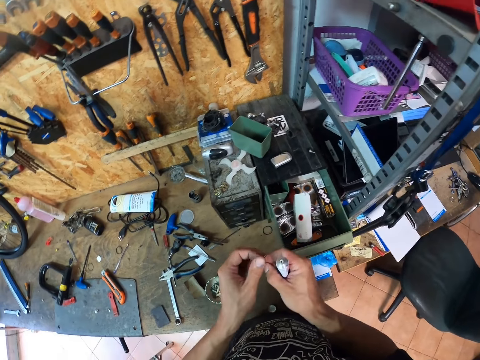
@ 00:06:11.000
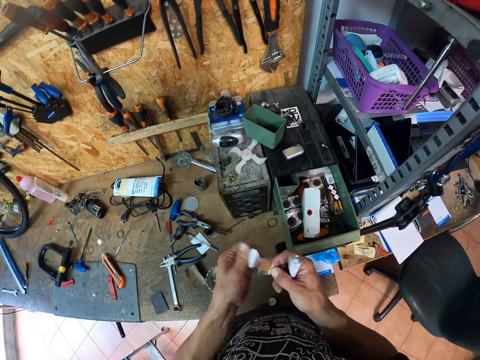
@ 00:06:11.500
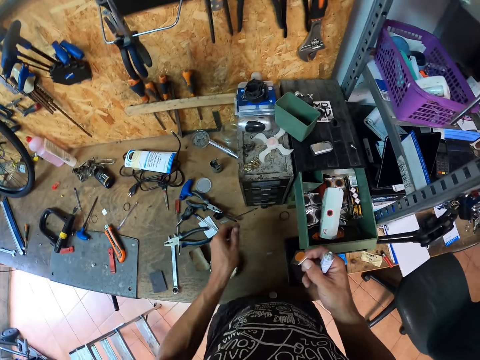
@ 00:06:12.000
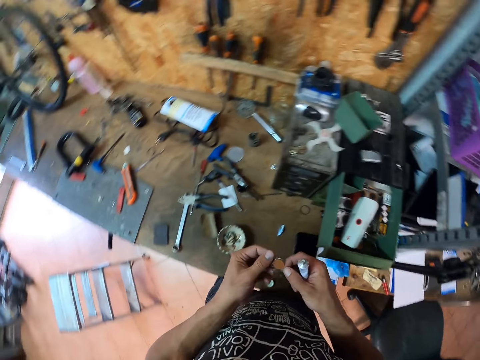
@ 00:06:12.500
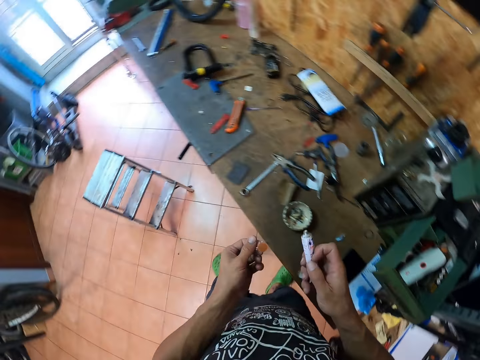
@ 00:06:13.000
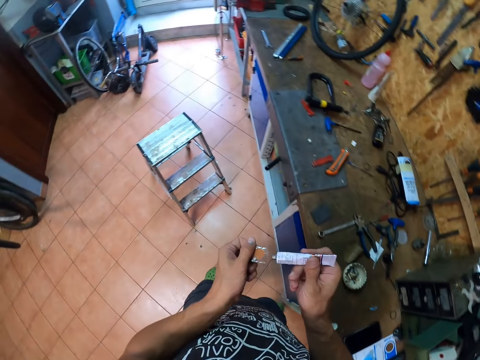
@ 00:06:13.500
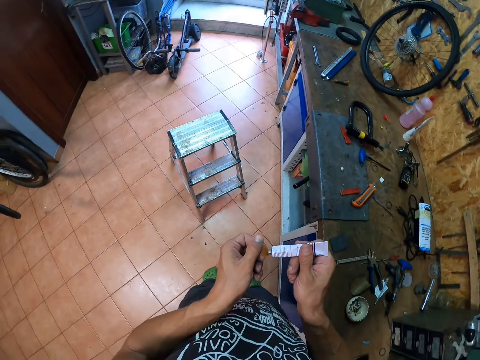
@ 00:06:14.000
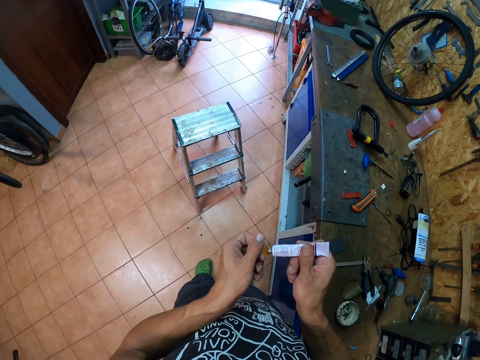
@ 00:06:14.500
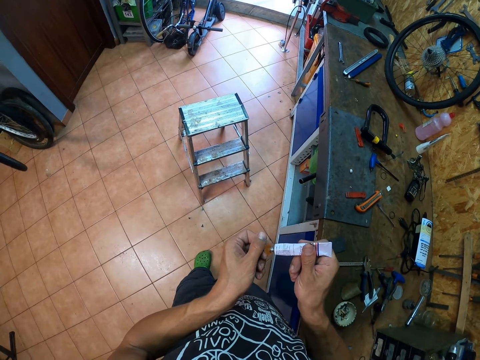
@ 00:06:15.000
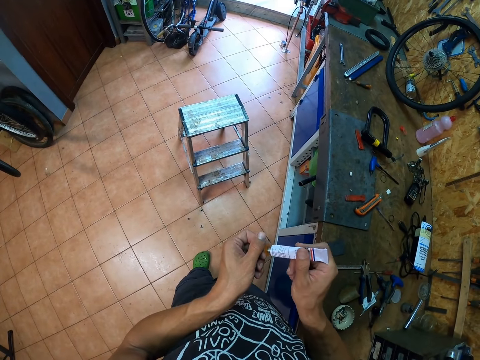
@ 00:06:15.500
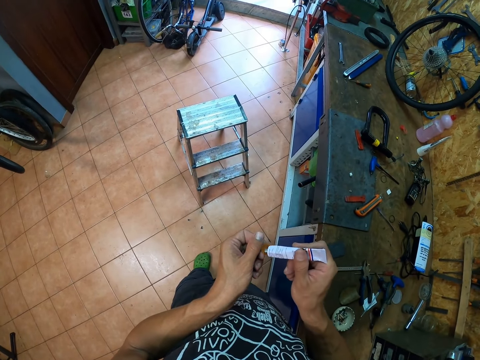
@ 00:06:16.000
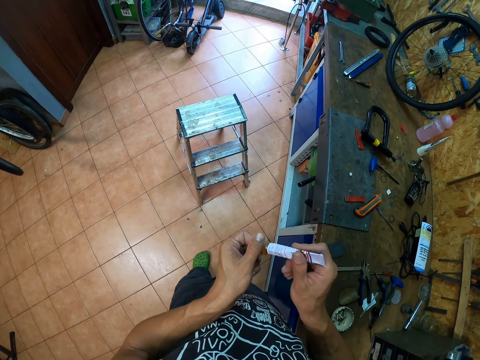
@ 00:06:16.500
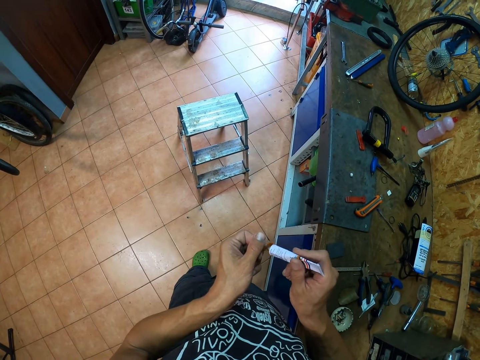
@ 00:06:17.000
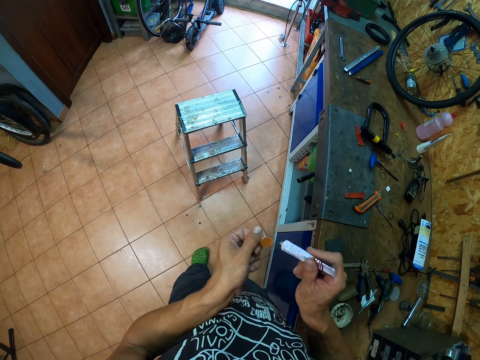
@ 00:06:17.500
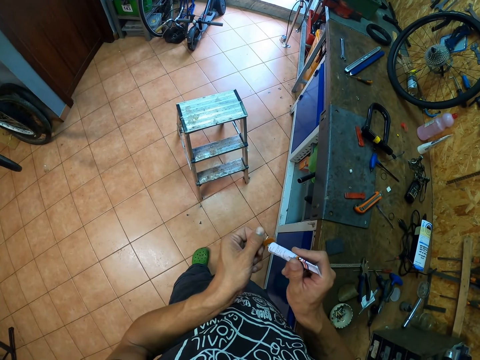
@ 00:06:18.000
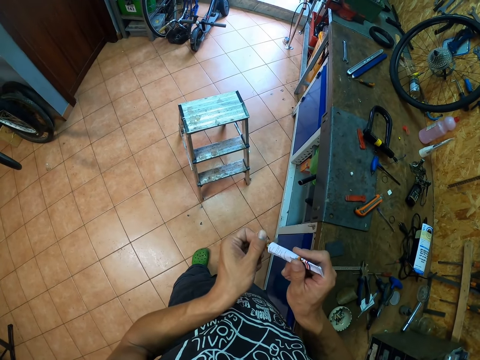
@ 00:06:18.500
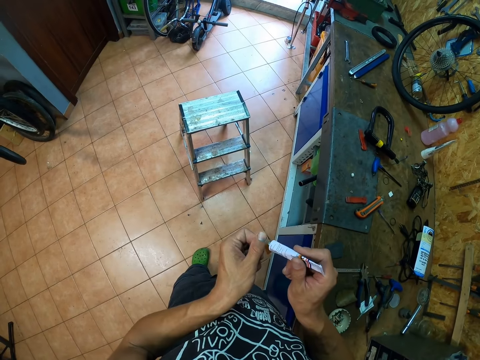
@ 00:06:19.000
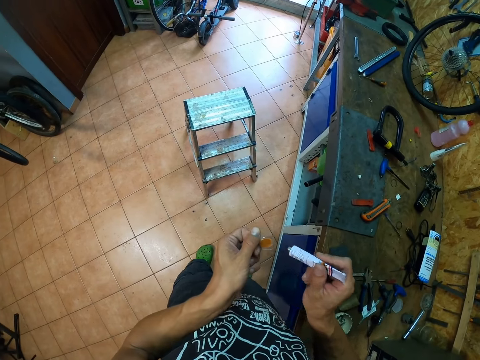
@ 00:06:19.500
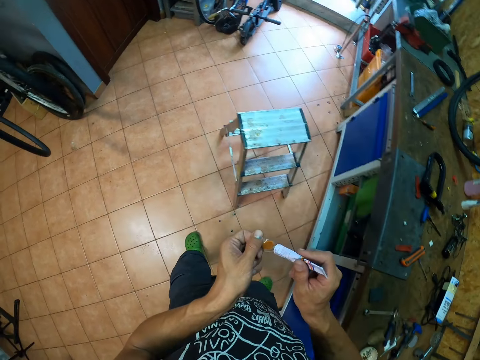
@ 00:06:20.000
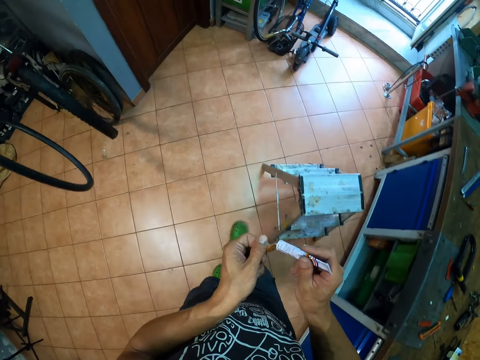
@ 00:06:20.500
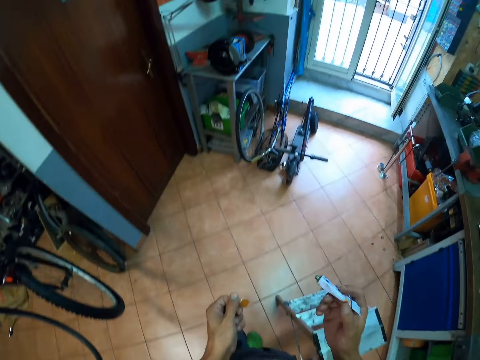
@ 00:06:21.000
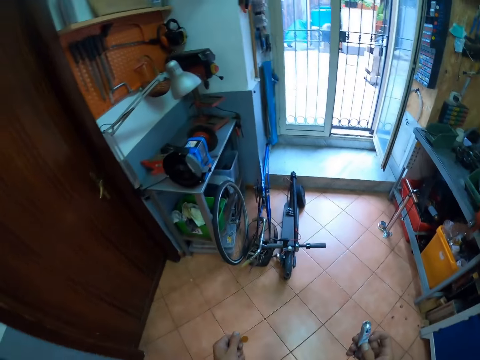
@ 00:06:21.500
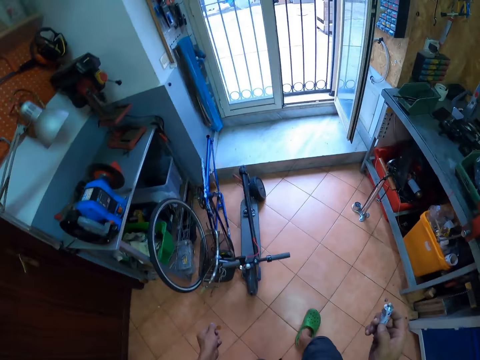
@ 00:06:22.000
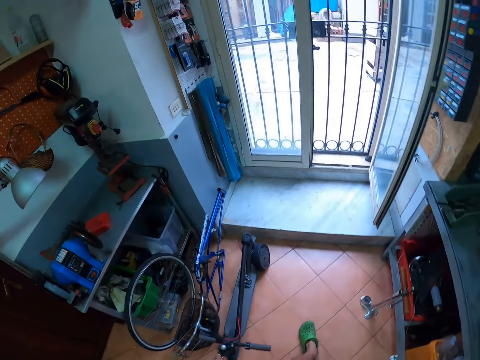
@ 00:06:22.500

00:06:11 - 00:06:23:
The camera wearer unwraps a piece of paper. He drops the paper on the table with his left hand. He passes the puncture patch from his right hand to his left hand. He spreads glue on the puncture patch in his left hand with the glue tube in his right hand. He walks around a garage.

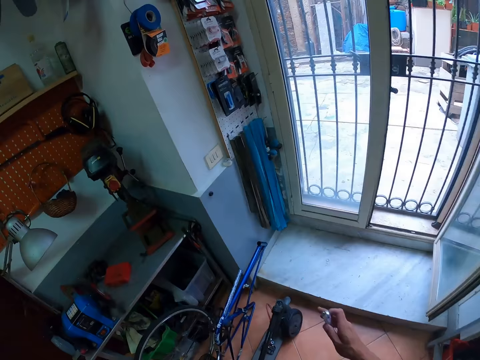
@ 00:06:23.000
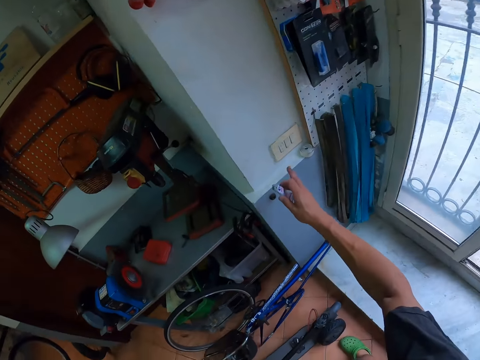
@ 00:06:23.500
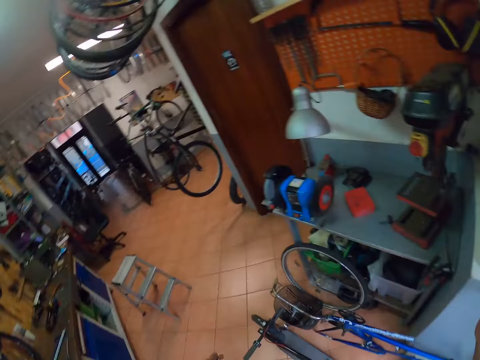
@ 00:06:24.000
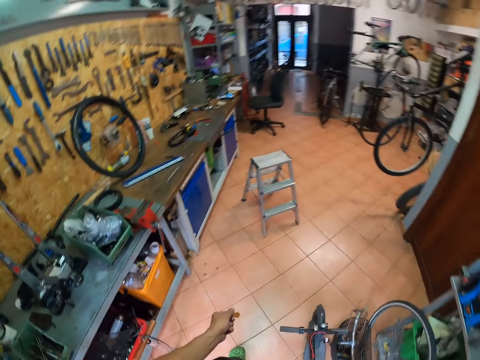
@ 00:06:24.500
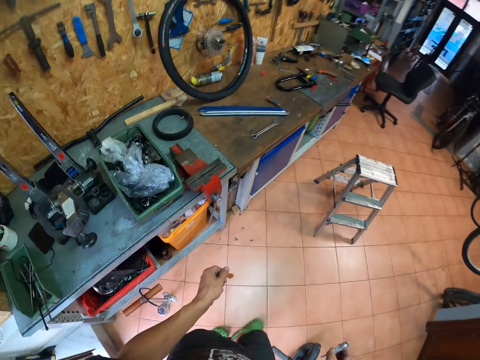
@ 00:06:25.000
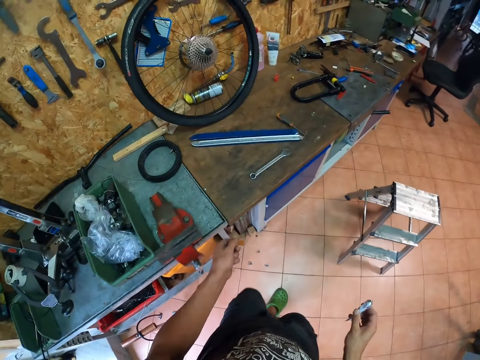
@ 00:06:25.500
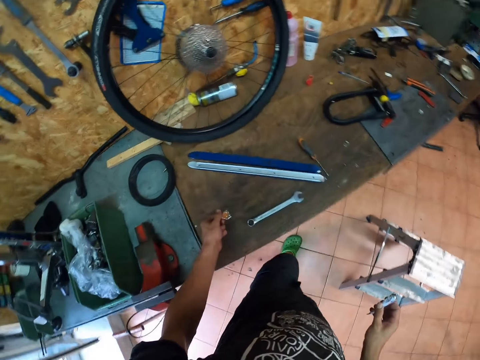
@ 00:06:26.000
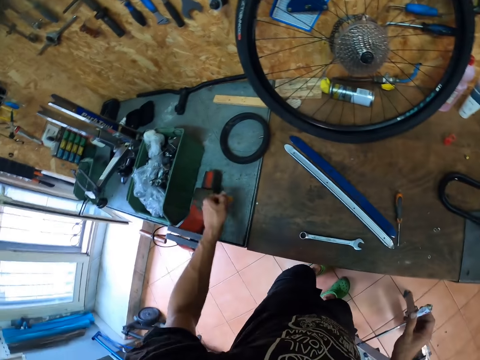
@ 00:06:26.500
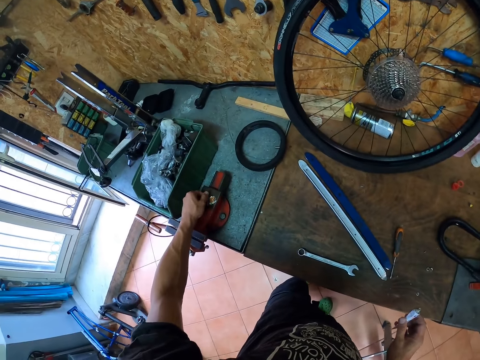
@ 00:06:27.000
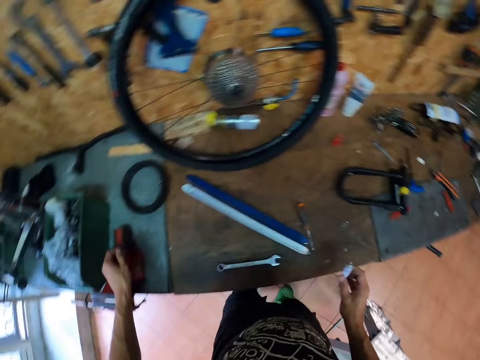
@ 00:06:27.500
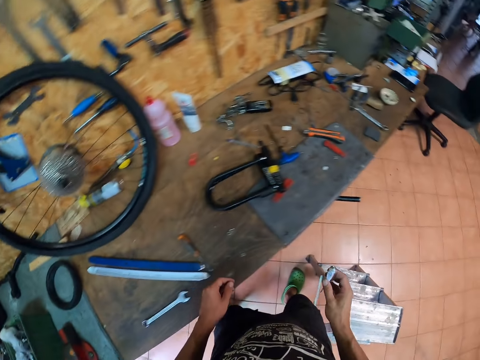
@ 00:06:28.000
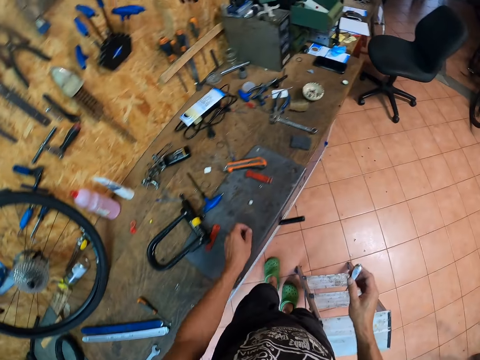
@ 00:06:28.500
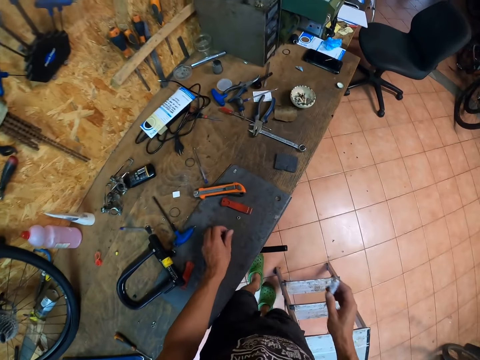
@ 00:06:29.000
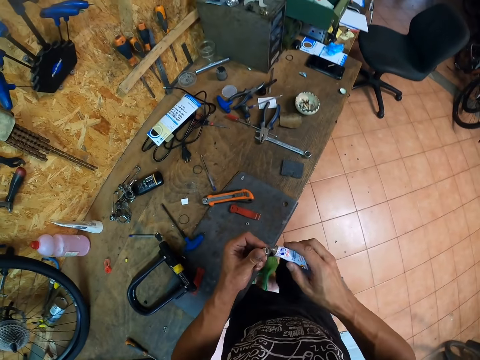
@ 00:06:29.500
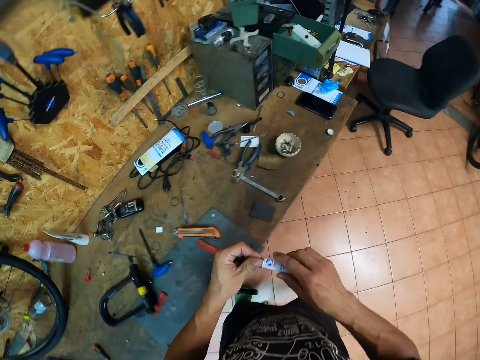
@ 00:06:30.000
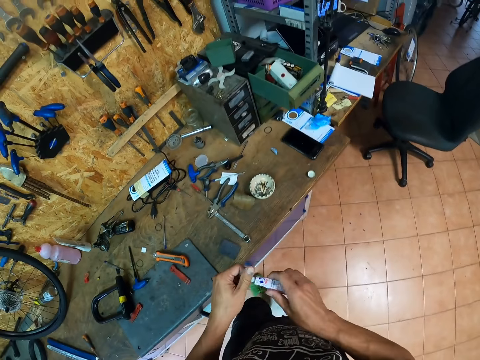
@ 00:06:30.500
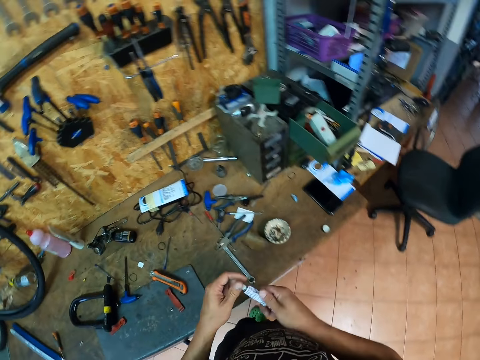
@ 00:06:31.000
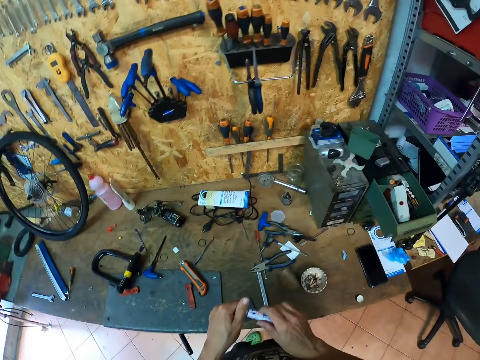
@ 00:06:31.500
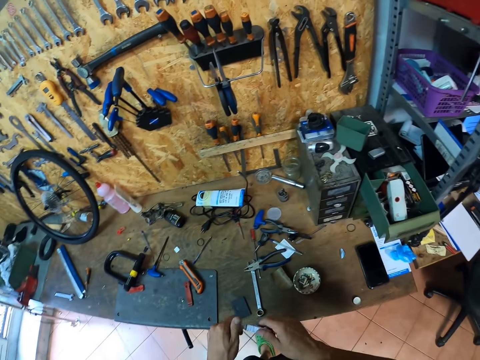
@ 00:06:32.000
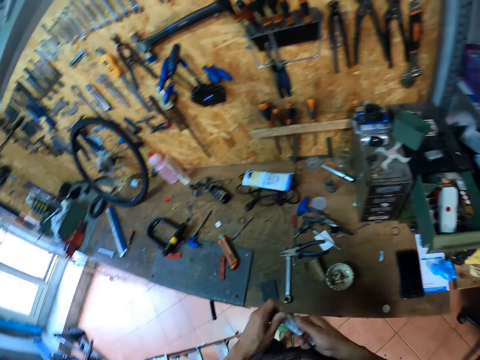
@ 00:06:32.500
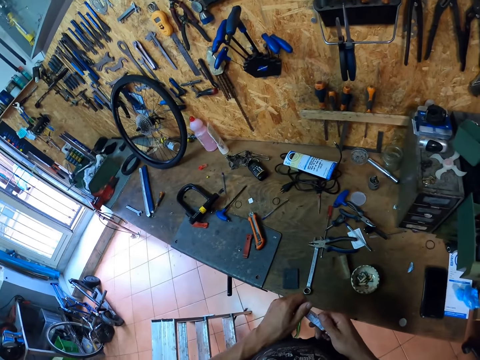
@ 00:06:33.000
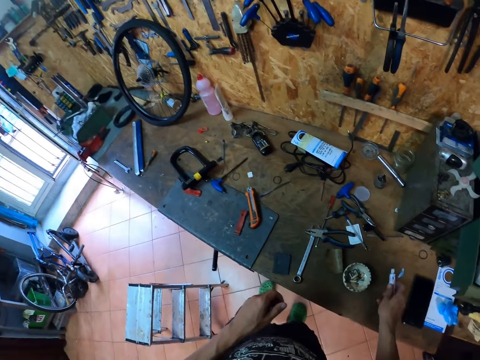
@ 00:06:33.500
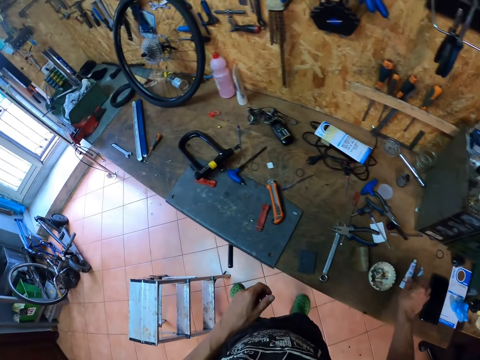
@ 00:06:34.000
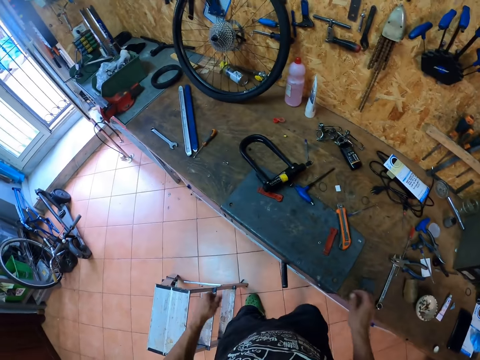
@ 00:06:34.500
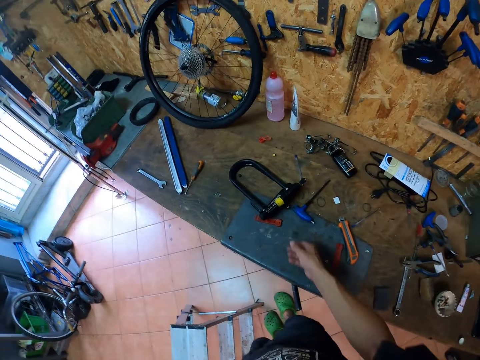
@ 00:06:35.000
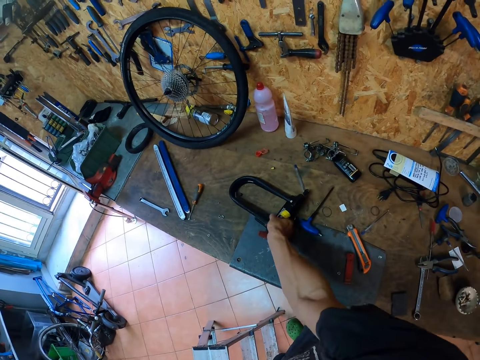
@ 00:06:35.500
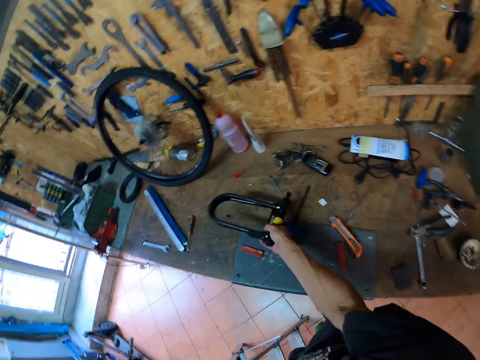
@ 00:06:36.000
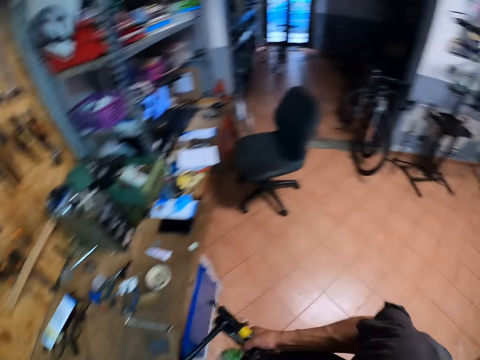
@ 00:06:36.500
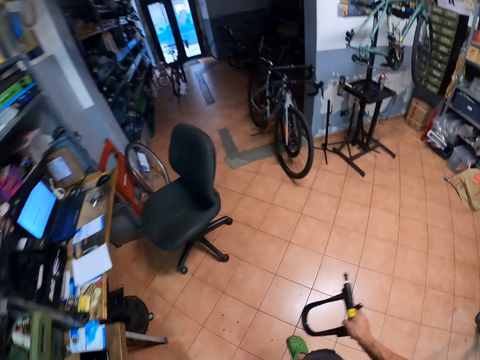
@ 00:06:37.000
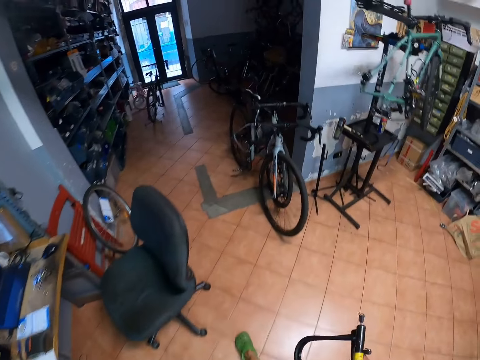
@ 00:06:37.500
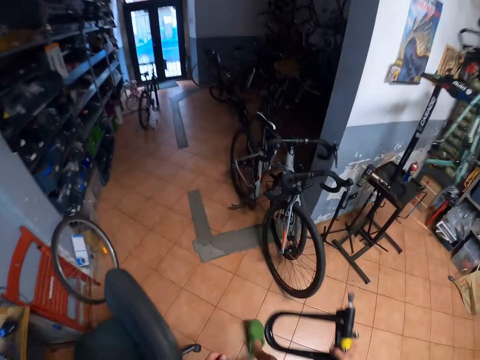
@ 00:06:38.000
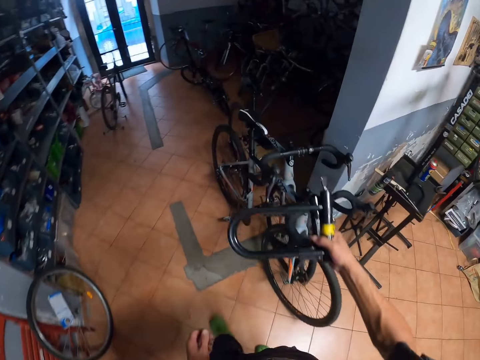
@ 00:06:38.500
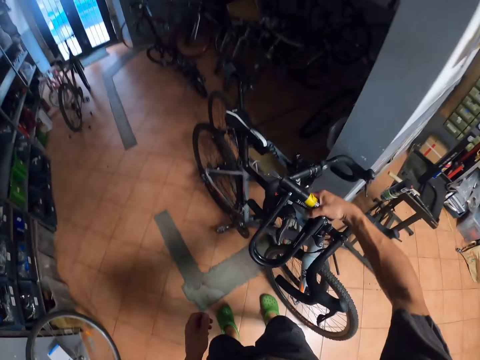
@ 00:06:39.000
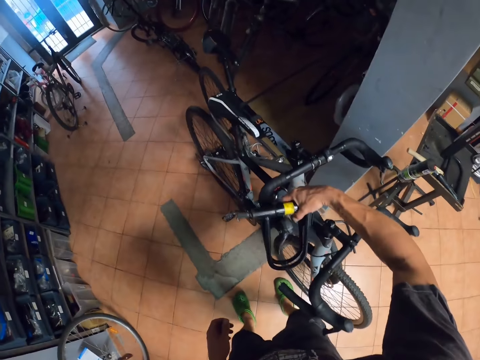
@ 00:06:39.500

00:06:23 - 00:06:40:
The camera wearer flicks on a switch on the wall with his right hand. He walks around a garage. He drops the puncture patch in his left hand on a vise on the table. He walks around the garage. He picks up the lid of the glue tube or bottle from the table with his left hand. He covers the glue tube in his right hand with the lid in his left hand. He walks around the garage. He adjusts the lid on the glue bottle. He drops the glue tube on the table with his right hand. He walks around the garage. He picks up a bike lock from the table with his right hand. He walks around the garage. He hangs the bike lock on a bicycle with his right hand.
